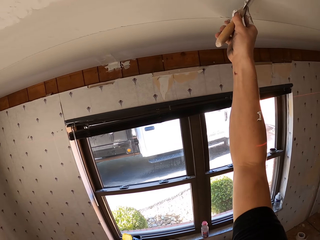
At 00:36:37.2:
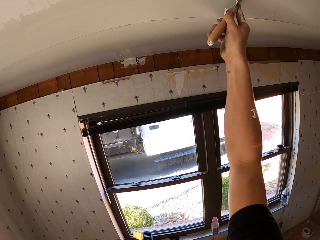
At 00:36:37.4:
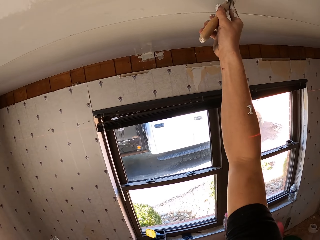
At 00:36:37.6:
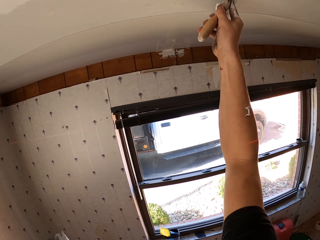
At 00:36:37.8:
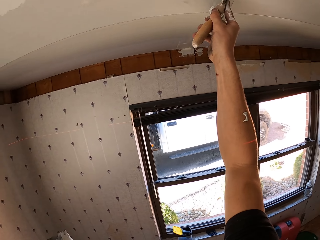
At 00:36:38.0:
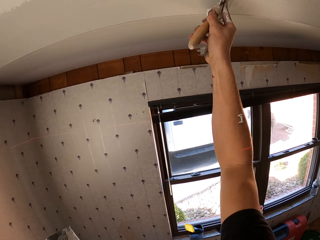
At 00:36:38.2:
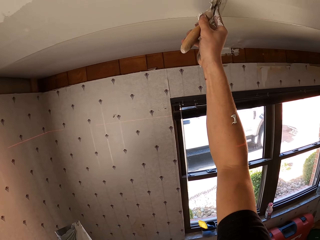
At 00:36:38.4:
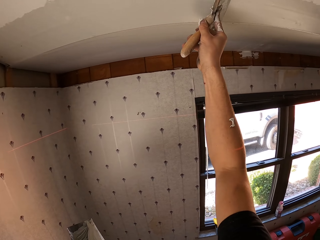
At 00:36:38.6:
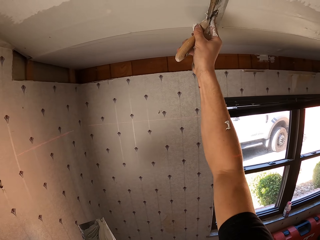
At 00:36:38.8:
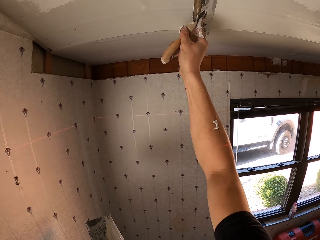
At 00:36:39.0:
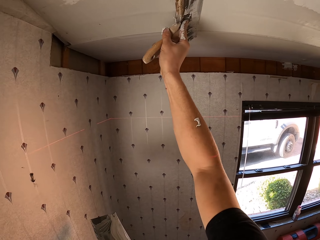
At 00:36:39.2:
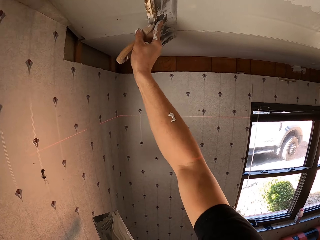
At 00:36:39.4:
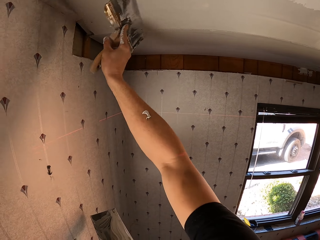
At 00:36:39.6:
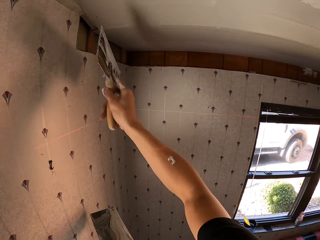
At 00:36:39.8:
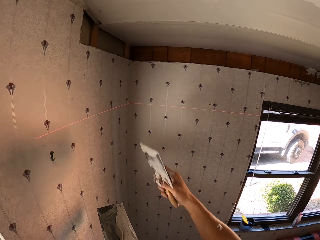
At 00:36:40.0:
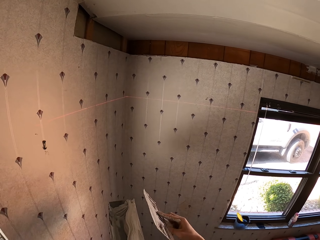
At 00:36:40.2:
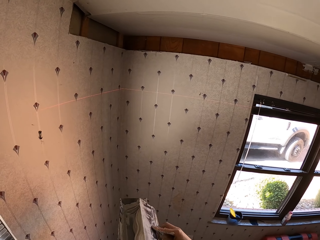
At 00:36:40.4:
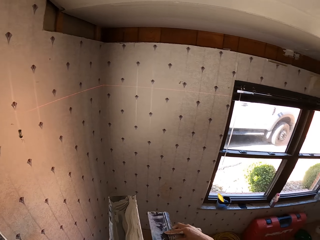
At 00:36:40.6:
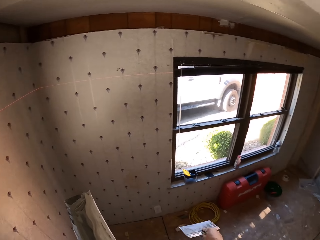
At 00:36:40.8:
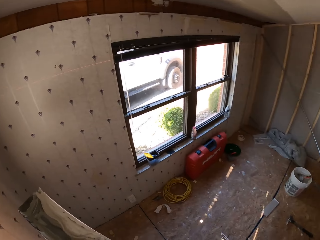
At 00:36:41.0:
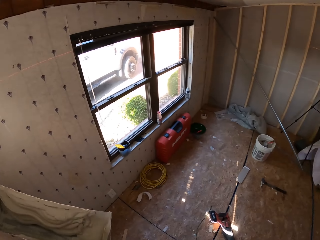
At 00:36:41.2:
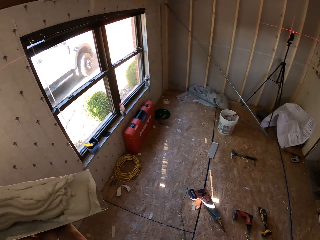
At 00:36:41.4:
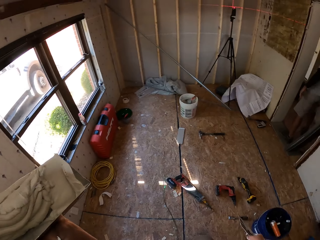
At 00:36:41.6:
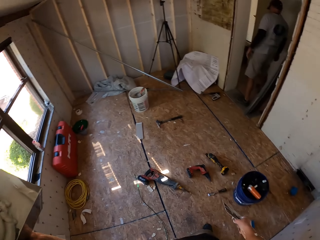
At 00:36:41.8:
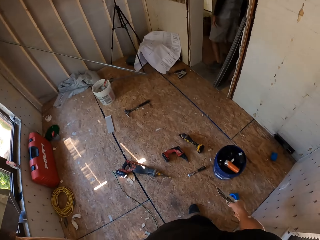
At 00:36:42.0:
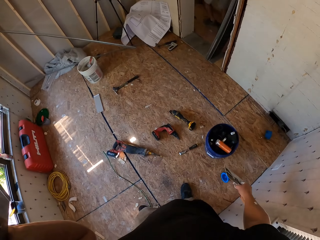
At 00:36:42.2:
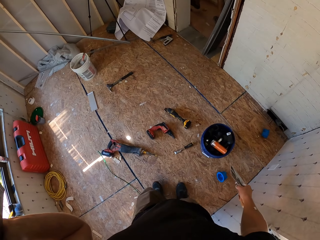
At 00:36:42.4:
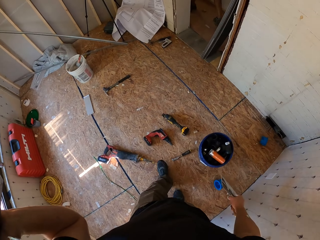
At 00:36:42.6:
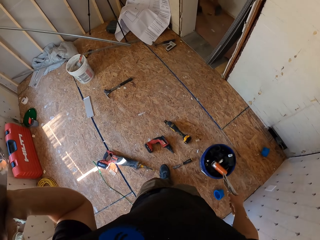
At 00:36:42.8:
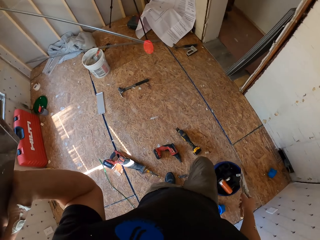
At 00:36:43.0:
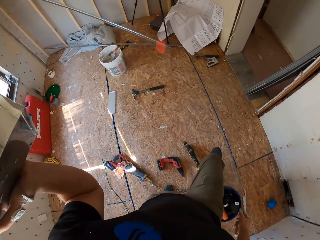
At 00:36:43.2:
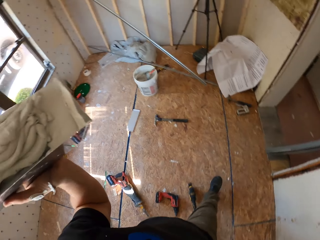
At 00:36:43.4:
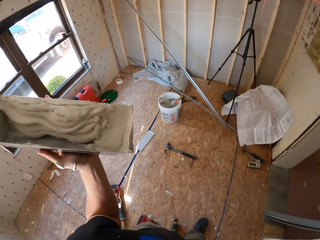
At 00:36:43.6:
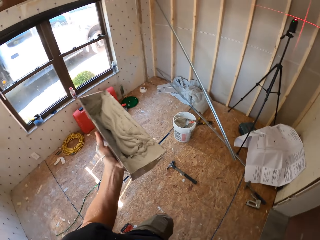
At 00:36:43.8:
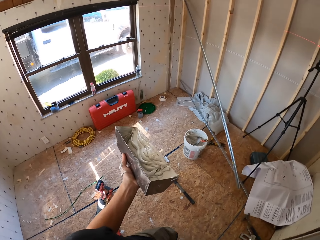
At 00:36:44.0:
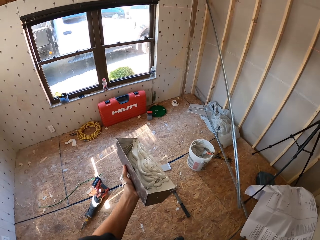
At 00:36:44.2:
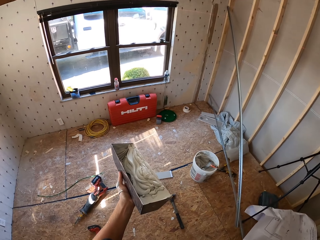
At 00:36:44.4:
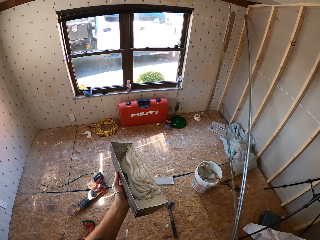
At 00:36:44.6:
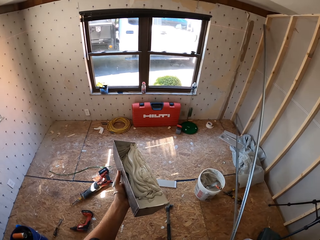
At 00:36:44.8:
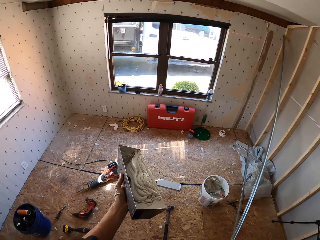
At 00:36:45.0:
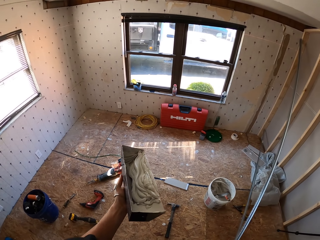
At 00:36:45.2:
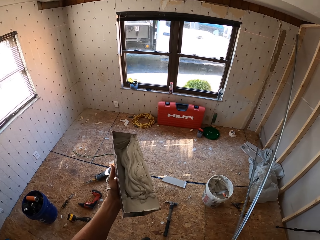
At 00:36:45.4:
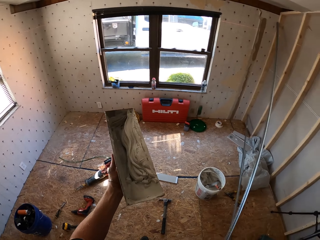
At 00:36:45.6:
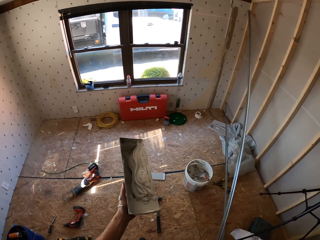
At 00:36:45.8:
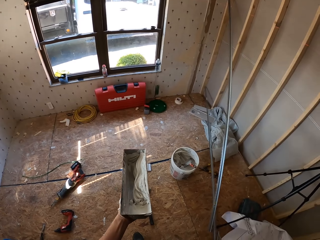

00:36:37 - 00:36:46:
The camera wearer wipes paint on the paint container. They walk to the paint bucket.

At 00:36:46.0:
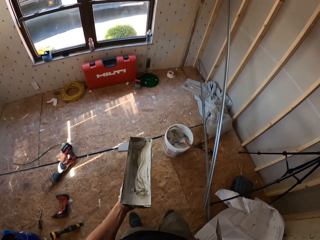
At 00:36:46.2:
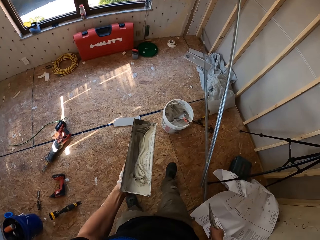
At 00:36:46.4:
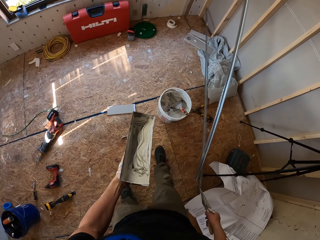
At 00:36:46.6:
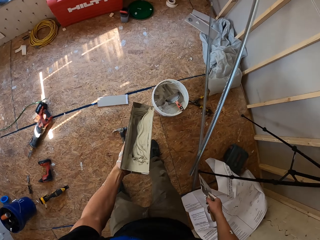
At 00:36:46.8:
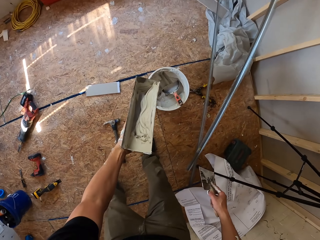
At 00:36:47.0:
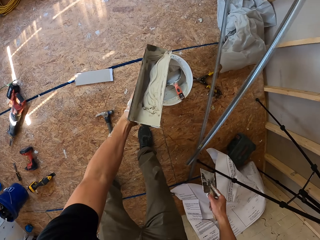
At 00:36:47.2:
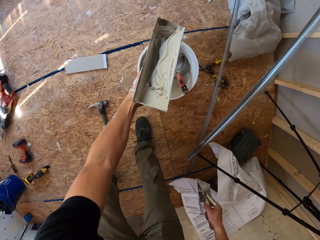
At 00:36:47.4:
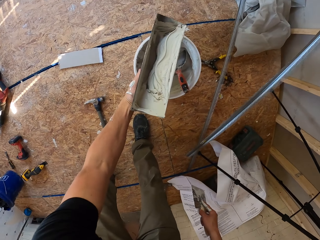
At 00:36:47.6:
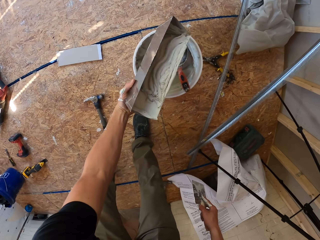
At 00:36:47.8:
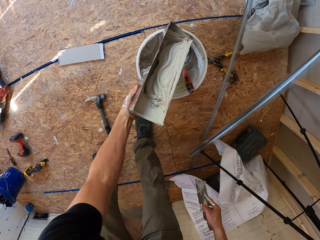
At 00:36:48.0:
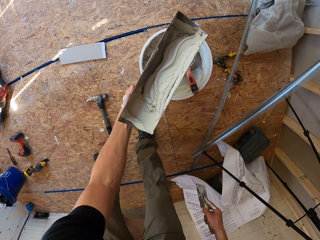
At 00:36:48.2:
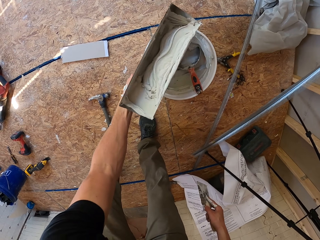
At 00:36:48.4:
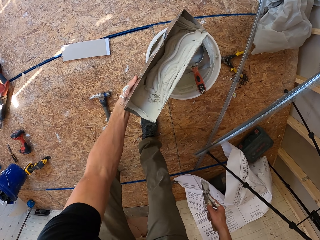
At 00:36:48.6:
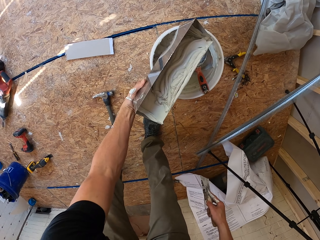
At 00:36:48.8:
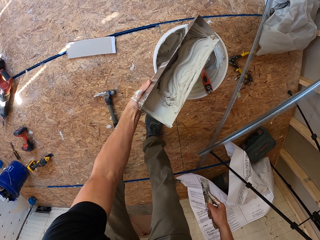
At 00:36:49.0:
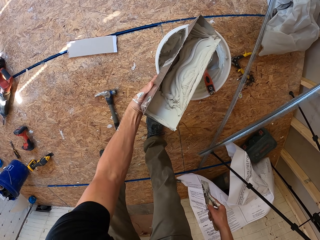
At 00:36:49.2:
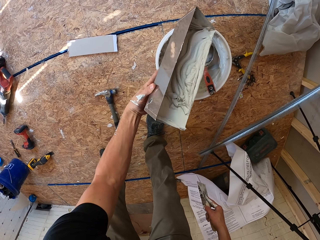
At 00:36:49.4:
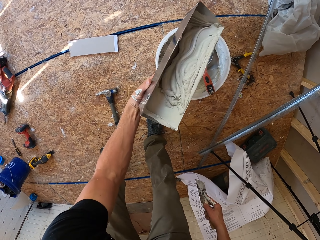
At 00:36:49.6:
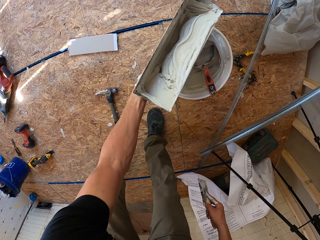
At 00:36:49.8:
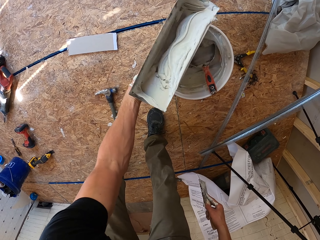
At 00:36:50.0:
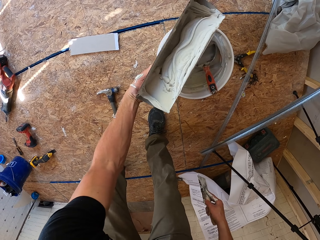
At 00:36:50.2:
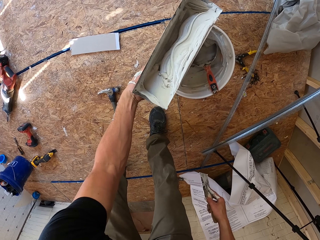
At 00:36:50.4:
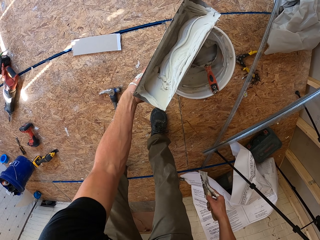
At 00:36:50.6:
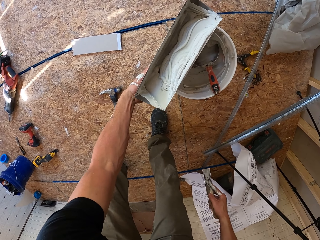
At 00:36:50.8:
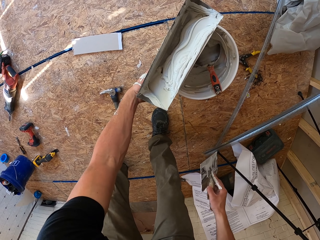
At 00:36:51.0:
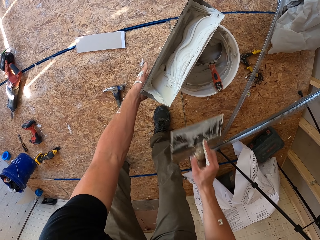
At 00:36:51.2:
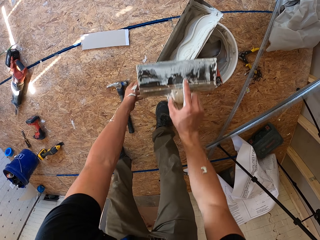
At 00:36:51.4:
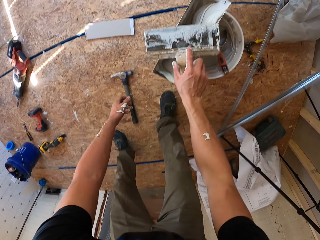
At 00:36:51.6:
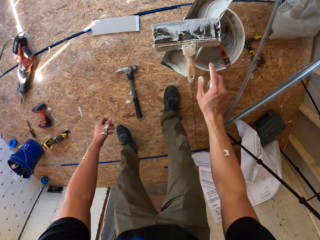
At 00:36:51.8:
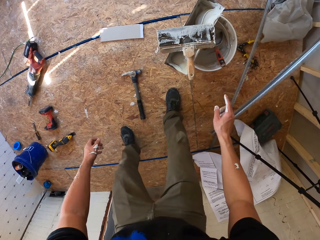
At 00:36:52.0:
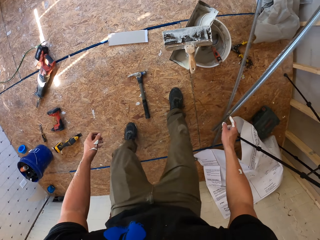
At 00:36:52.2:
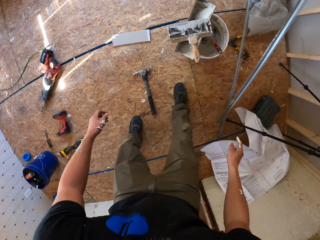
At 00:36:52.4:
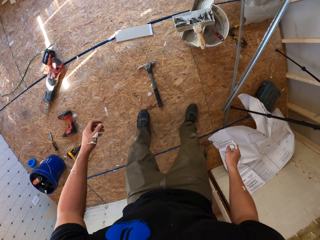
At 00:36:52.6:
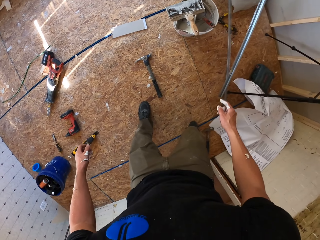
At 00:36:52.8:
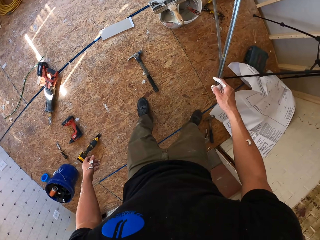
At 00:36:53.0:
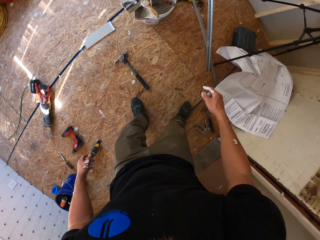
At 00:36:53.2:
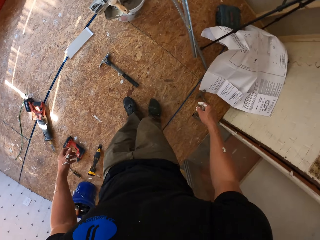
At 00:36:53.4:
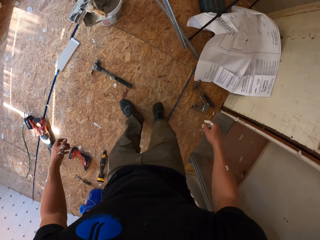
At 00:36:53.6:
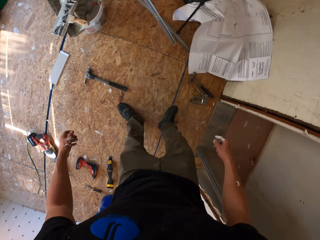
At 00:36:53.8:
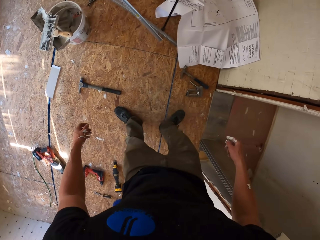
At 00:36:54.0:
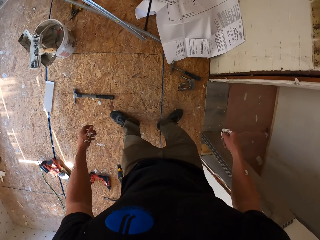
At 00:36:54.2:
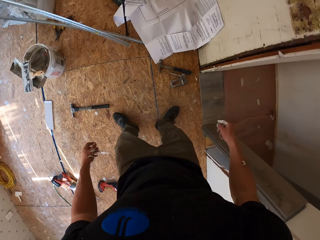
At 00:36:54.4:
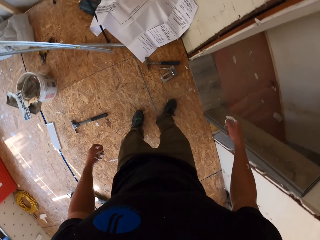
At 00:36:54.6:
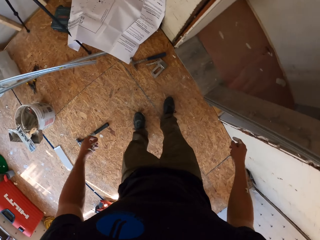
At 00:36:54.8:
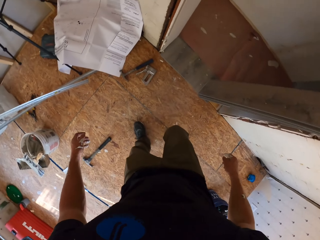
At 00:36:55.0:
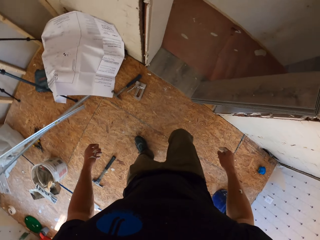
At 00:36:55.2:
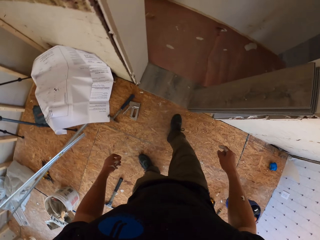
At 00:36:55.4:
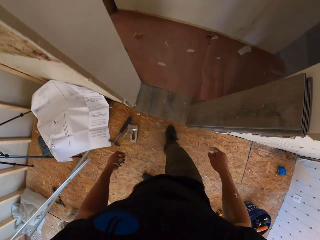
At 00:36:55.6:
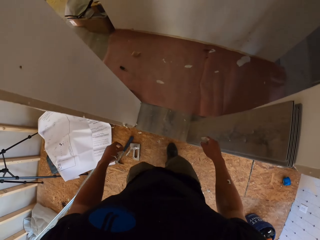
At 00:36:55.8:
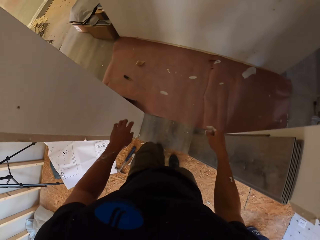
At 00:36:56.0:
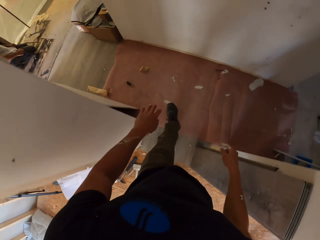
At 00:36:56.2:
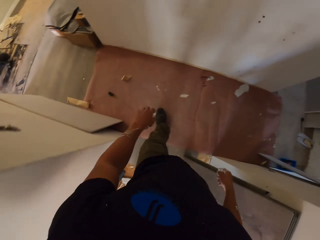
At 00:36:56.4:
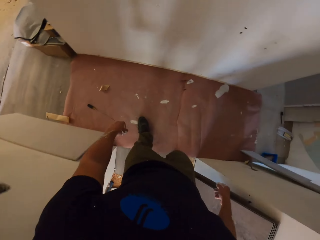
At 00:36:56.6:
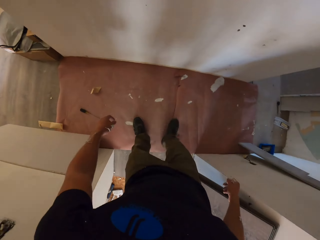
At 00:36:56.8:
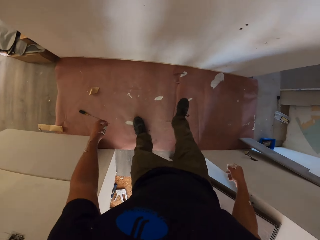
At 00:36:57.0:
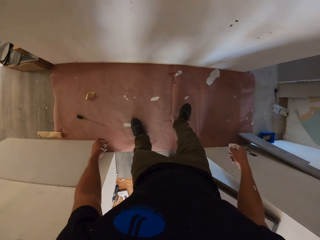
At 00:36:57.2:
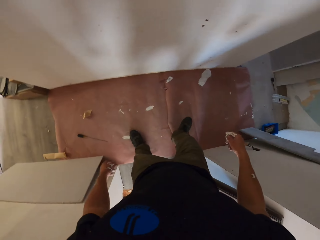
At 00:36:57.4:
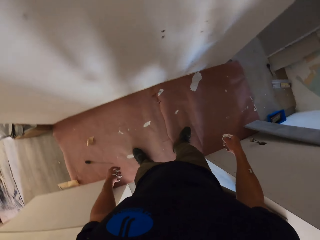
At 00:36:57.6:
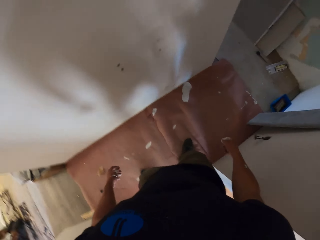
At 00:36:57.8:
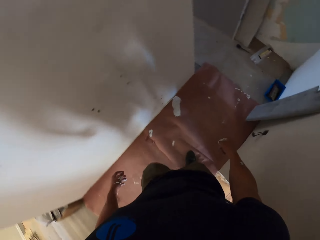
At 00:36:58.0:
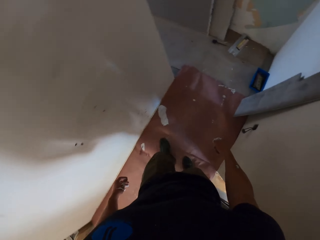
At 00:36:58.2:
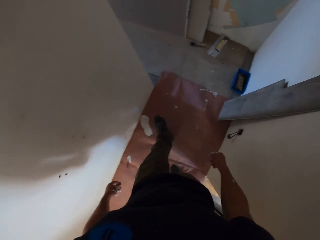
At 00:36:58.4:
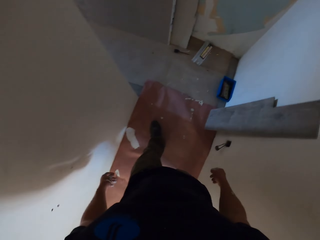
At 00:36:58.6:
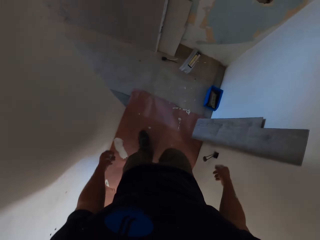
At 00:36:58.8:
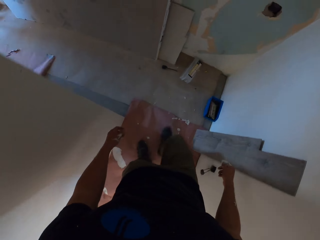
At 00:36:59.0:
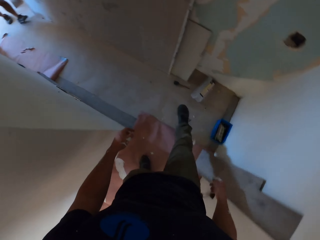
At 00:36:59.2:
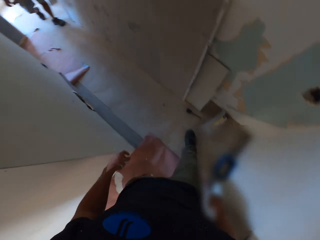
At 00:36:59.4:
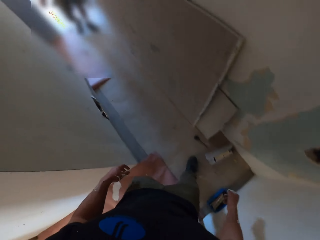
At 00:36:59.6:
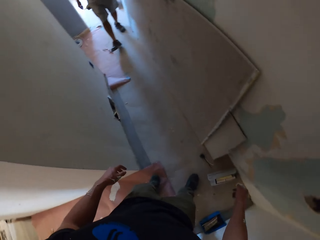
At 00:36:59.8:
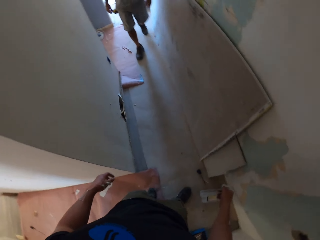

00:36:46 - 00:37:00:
The camera wearer places the paint container on the paint bucket. They place the paintbrush on the paint container. They put down the container on the tin. They walk out of the room and walk to the next room.
